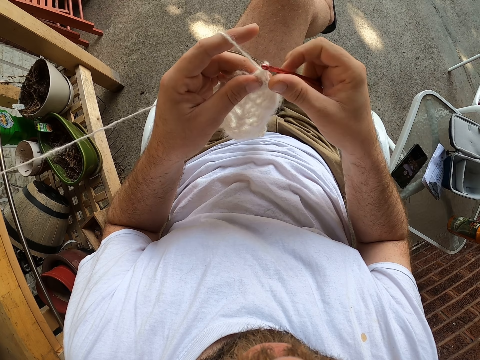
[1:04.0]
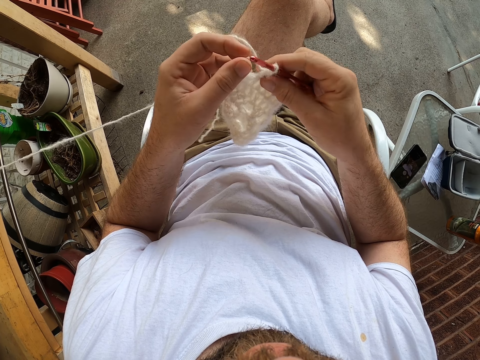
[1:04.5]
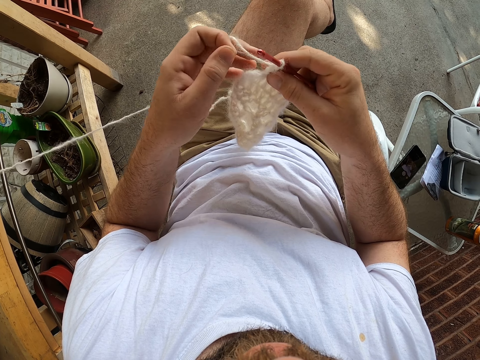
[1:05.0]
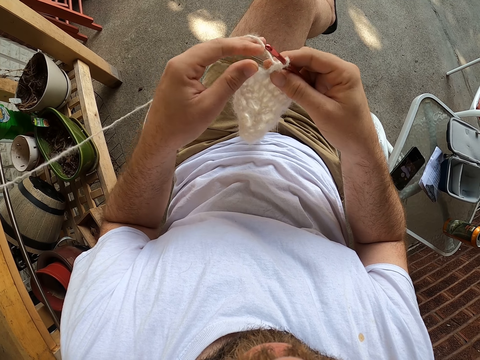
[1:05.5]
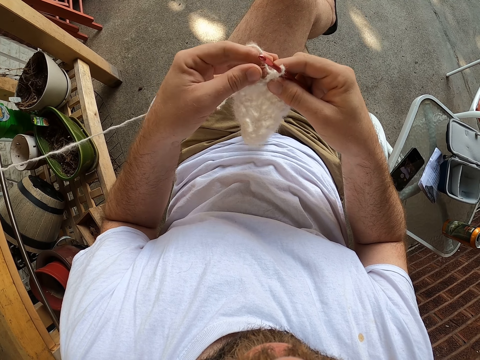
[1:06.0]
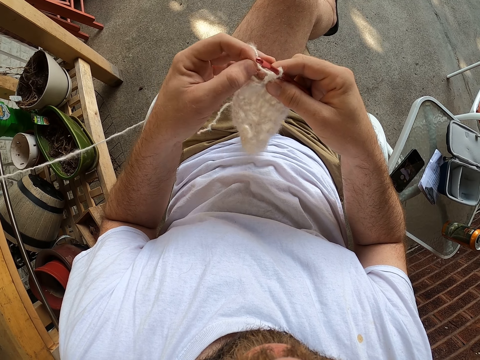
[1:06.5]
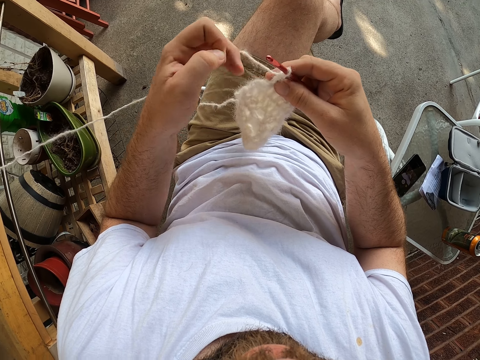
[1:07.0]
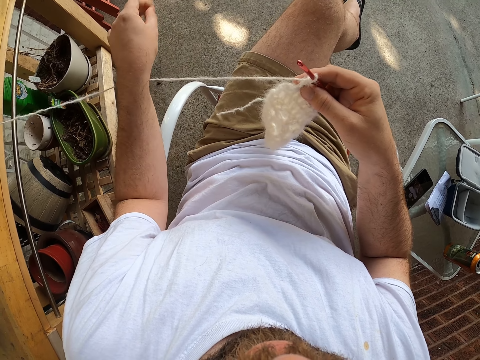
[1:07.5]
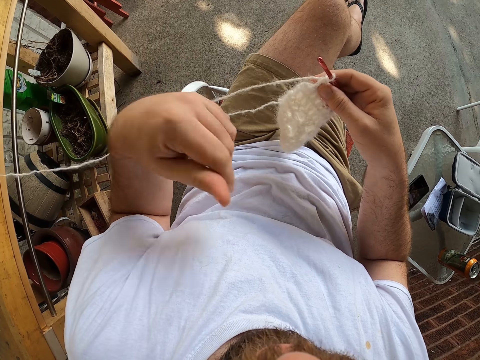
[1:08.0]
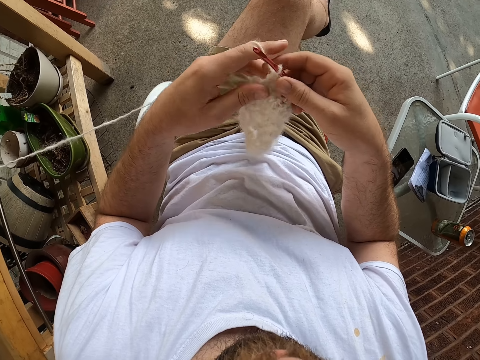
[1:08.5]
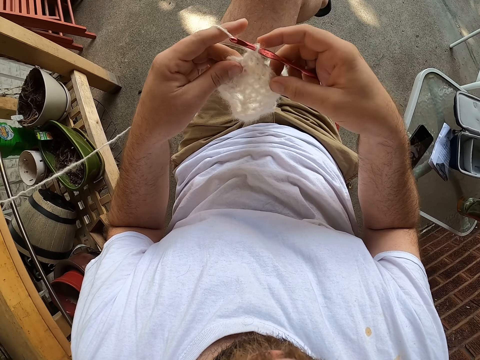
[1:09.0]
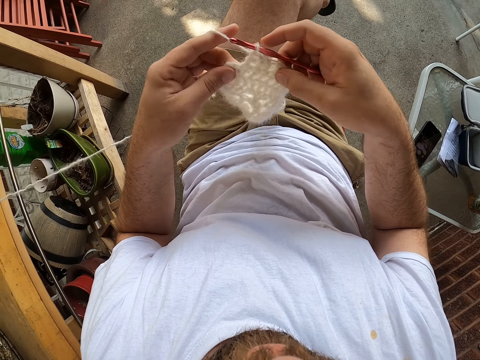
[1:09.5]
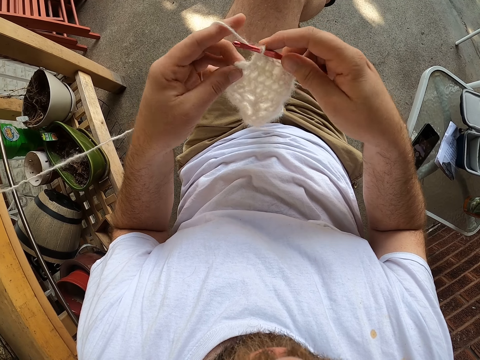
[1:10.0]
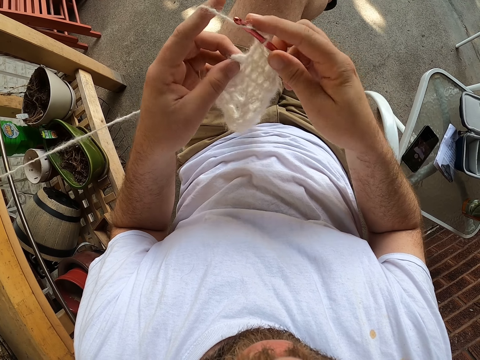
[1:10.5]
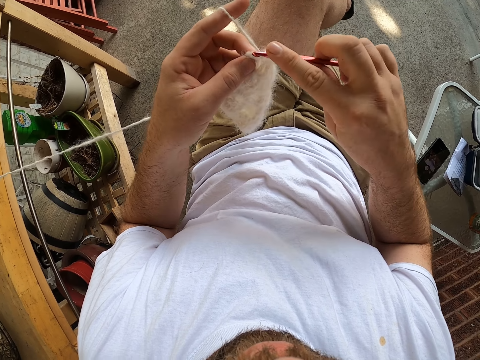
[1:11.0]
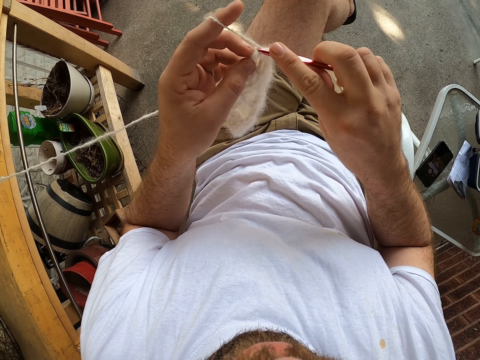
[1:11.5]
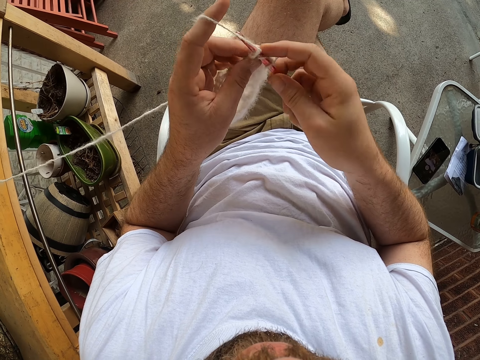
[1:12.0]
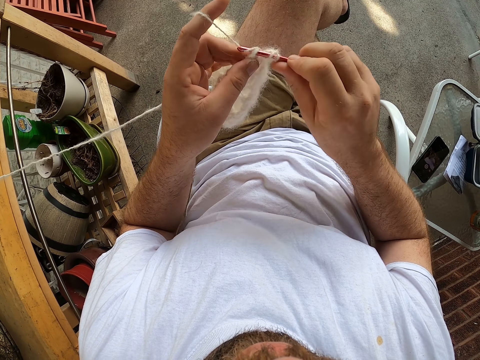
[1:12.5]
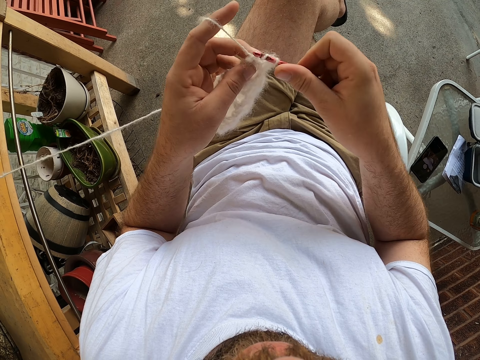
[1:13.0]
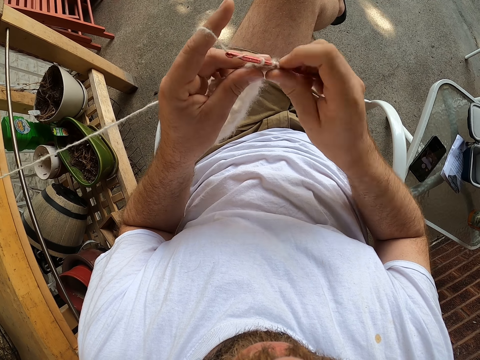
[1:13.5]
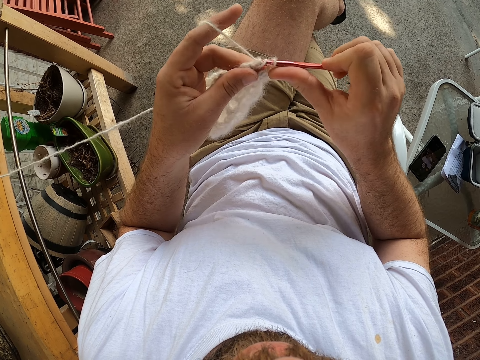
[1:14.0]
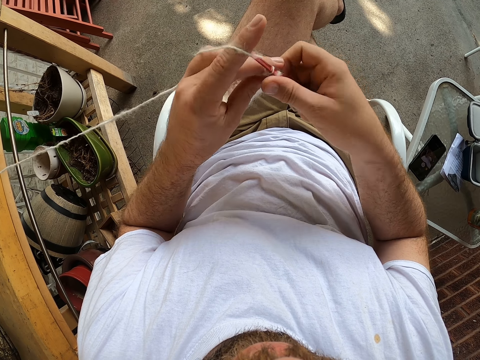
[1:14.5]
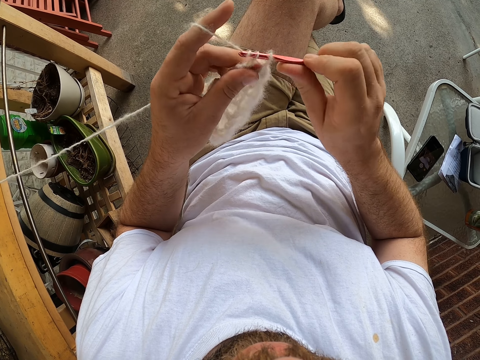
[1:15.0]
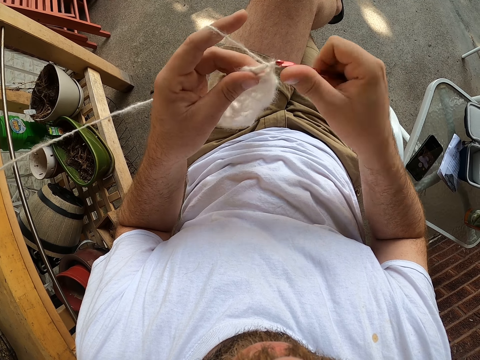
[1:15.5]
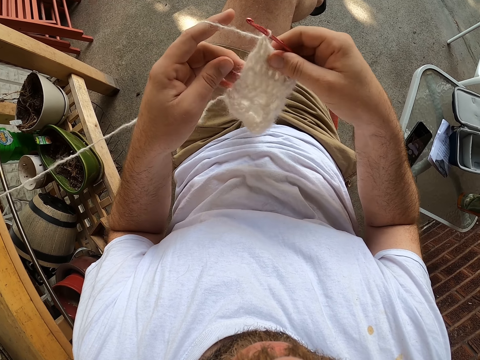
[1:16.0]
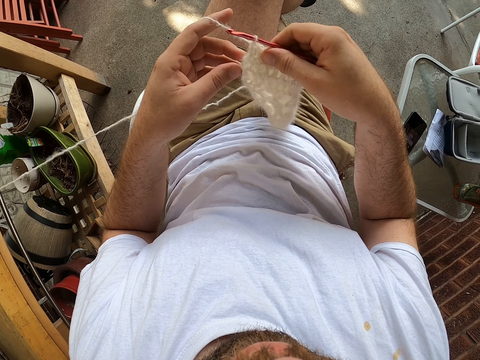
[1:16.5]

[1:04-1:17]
The camera wearer removes dirt from the yarn with his left hand. He throws away something. He knits the yarn with the knitting needle in his right hand.

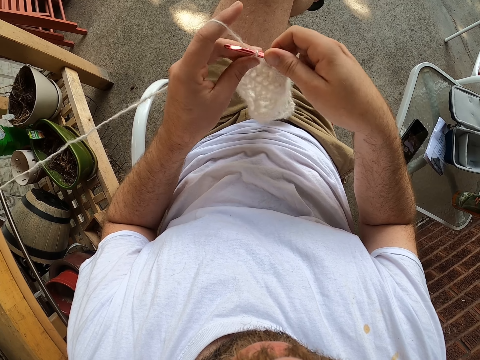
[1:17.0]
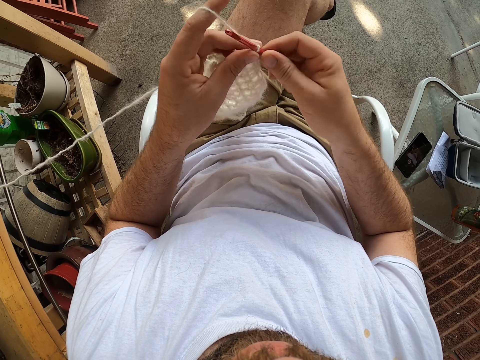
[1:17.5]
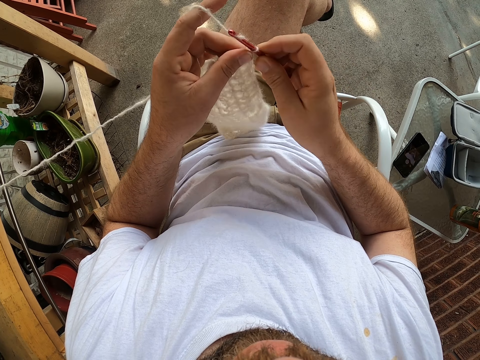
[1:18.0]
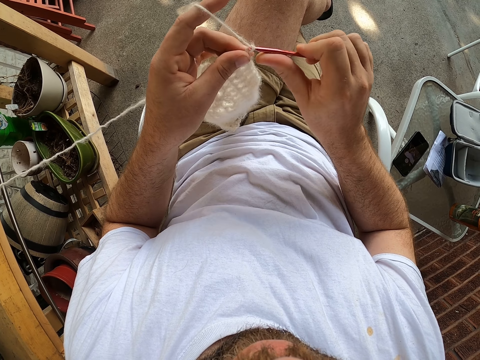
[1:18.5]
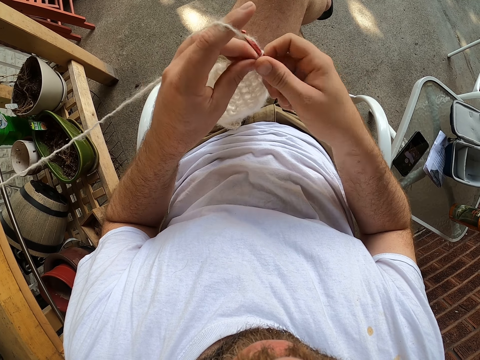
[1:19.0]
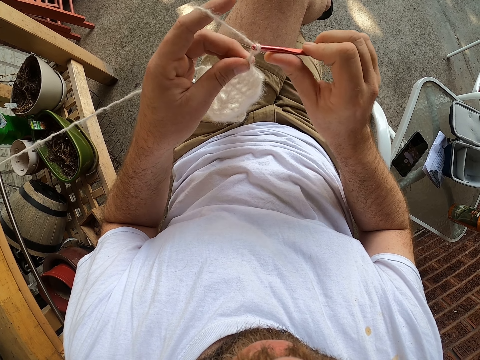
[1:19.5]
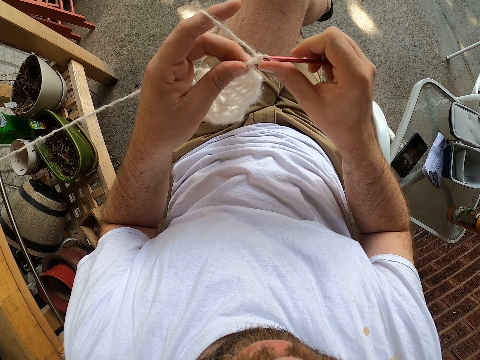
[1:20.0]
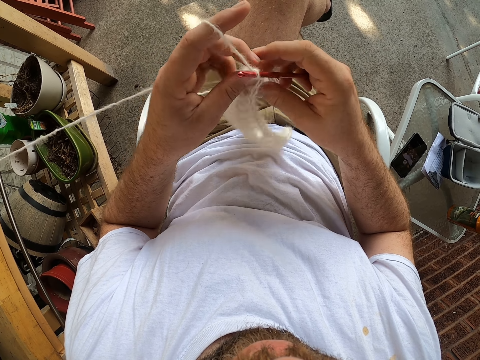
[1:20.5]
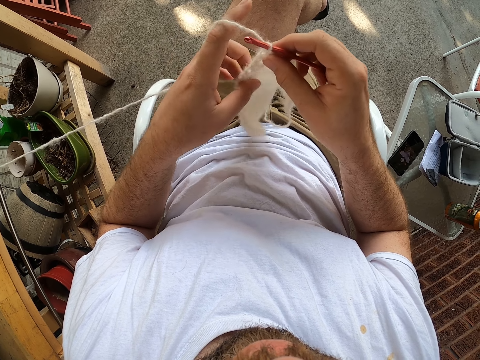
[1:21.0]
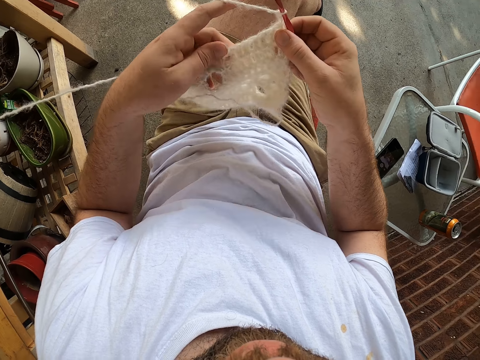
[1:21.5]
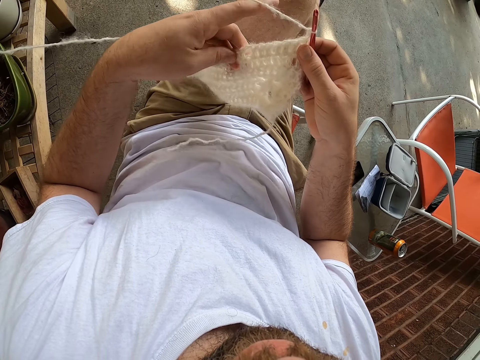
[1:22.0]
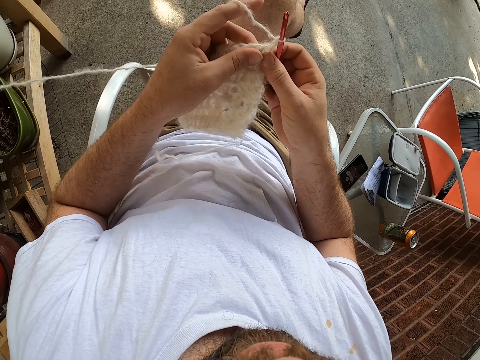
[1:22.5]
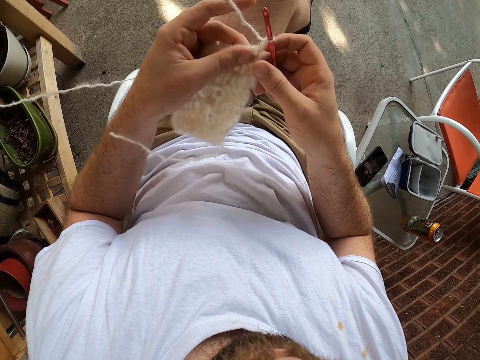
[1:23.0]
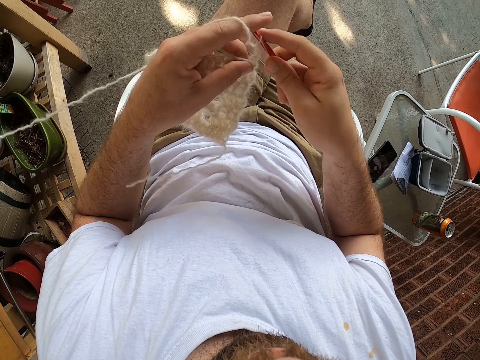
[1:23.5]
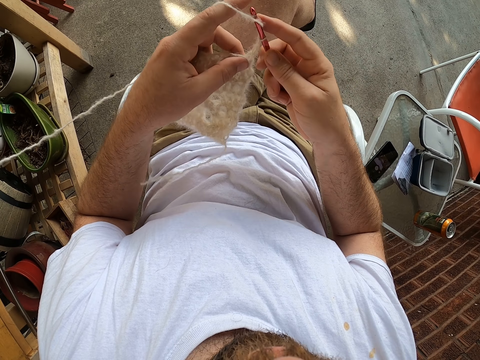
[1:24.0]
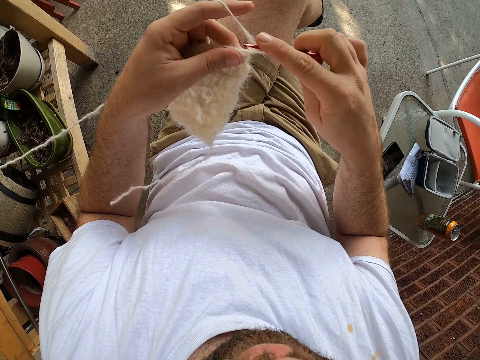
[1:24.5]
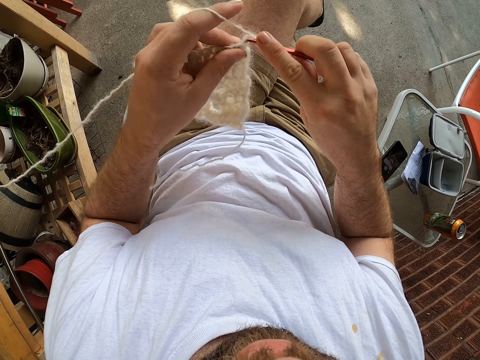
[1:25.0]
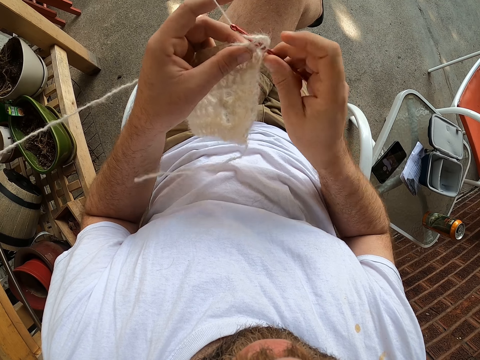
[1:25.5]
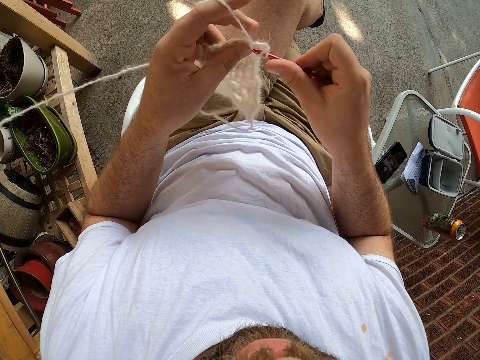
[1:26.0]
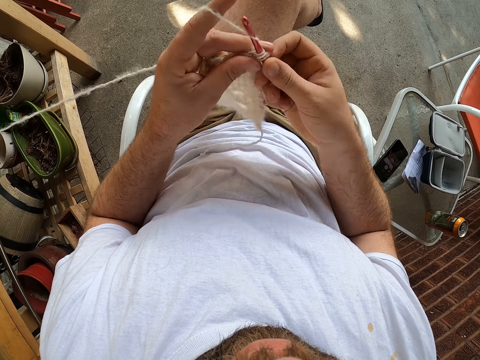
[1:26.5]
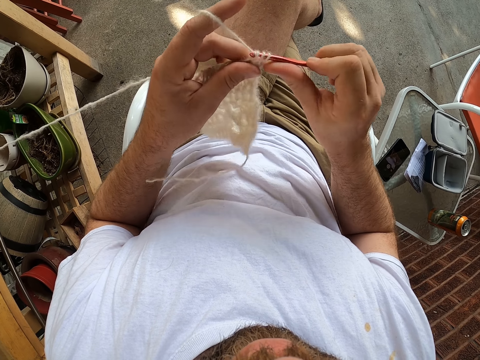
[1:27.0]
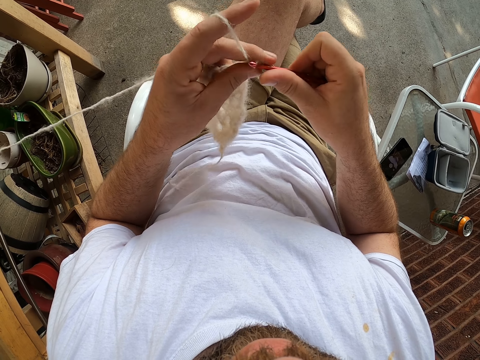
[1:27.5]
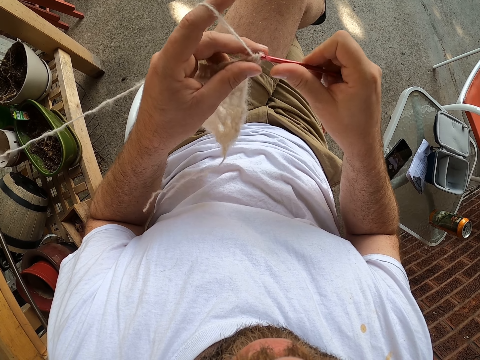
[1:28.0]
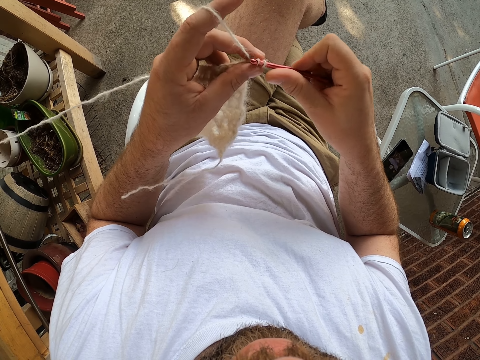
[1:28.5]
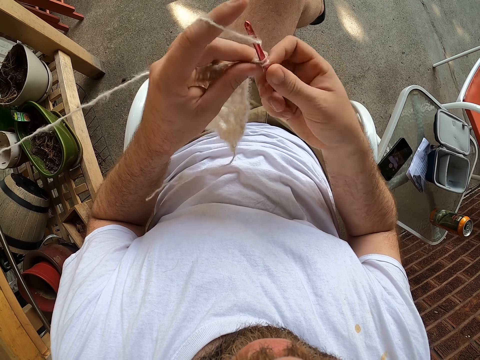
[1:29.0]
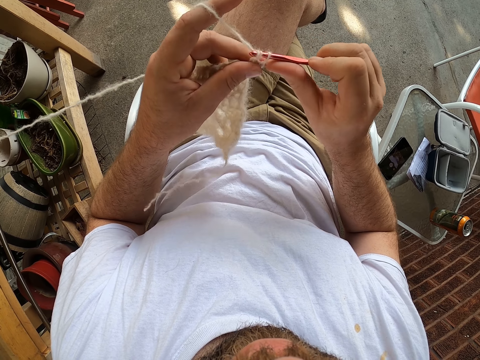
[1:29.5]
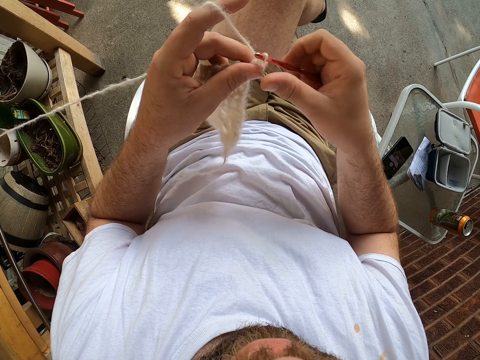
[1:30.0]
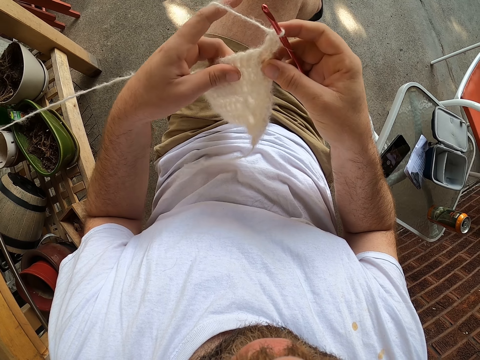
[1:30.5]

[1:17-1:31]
The camera wearer turns the piece of cloth. They crochet the piece of cloth with a crochet hook.
